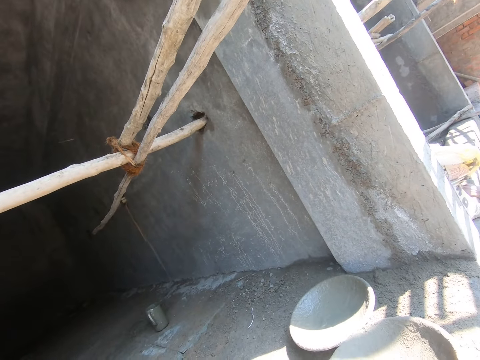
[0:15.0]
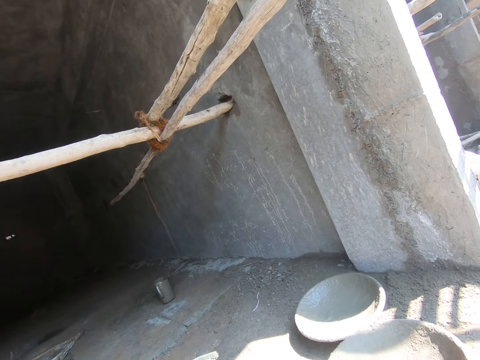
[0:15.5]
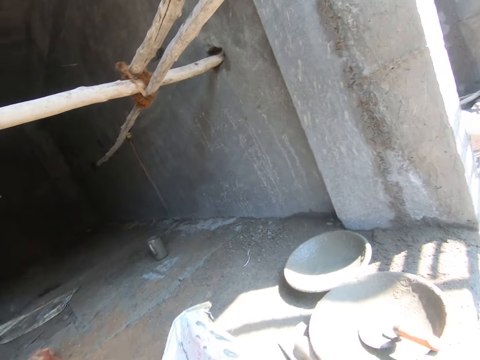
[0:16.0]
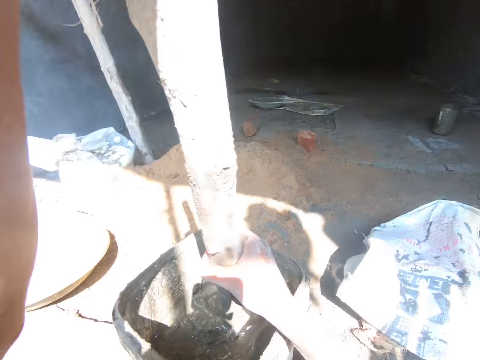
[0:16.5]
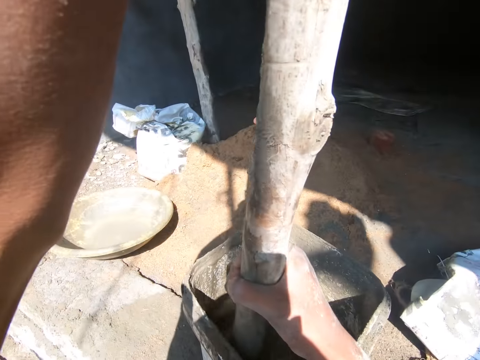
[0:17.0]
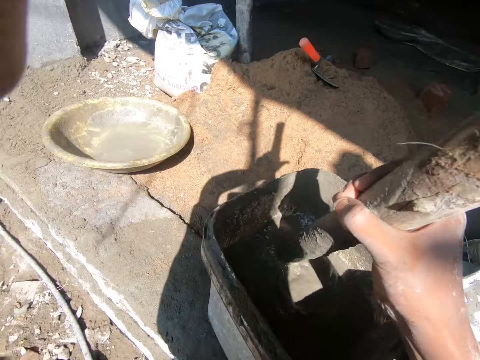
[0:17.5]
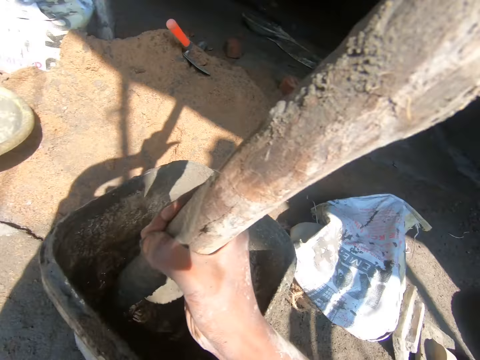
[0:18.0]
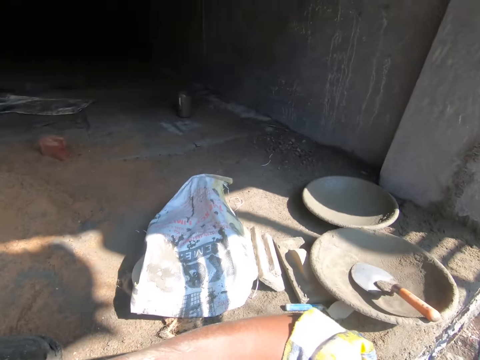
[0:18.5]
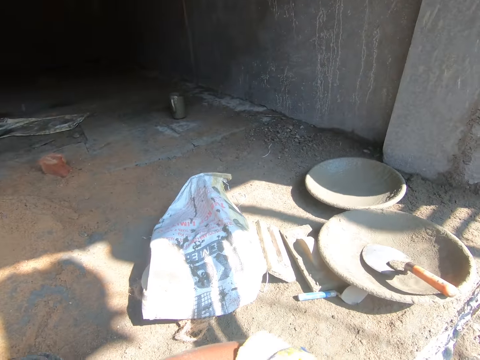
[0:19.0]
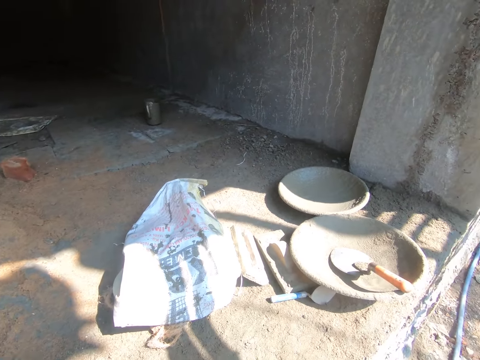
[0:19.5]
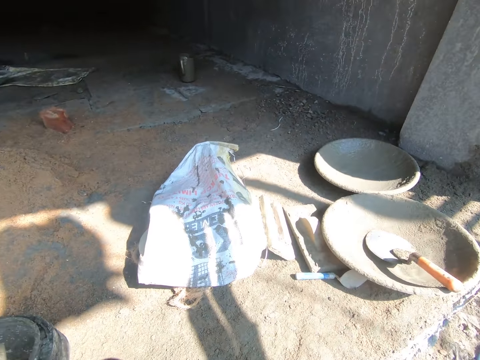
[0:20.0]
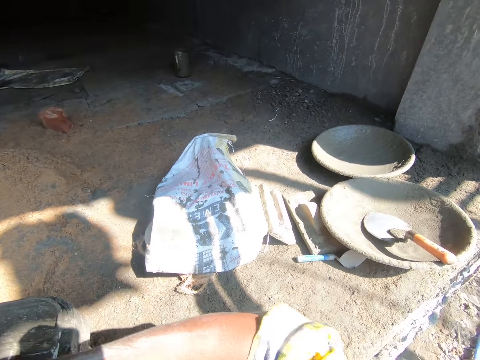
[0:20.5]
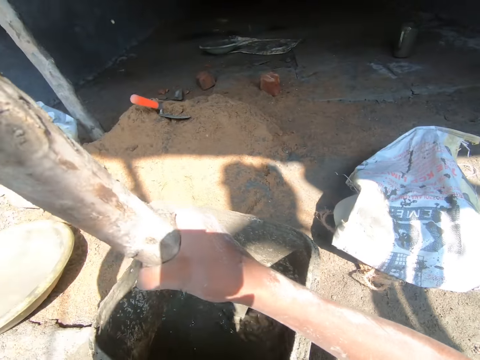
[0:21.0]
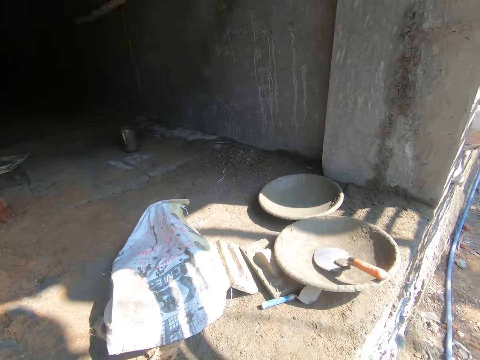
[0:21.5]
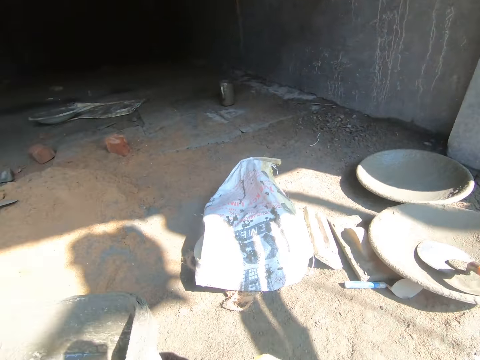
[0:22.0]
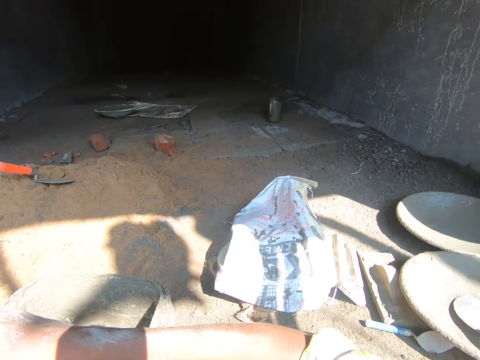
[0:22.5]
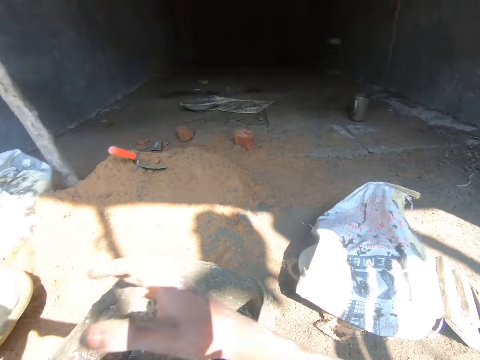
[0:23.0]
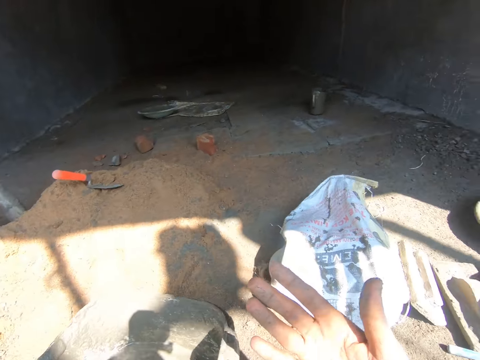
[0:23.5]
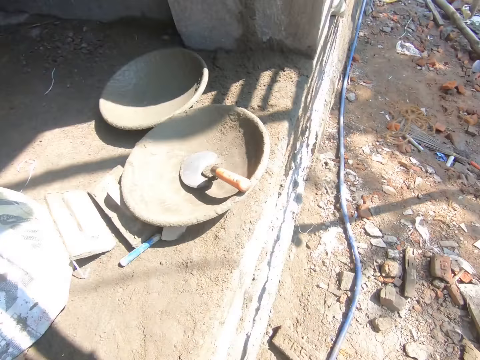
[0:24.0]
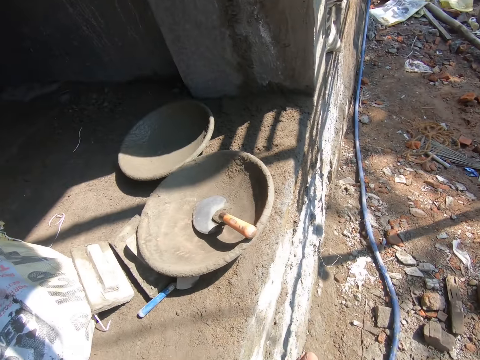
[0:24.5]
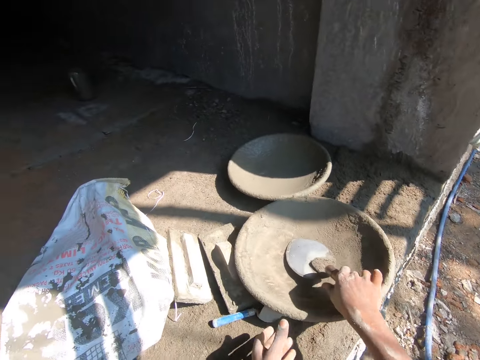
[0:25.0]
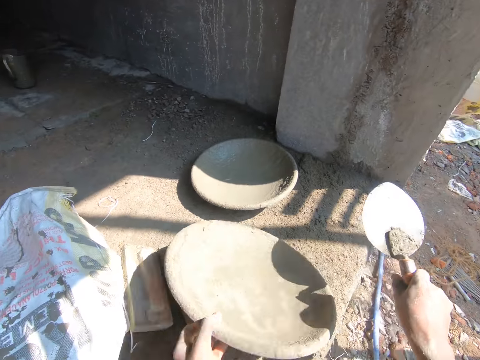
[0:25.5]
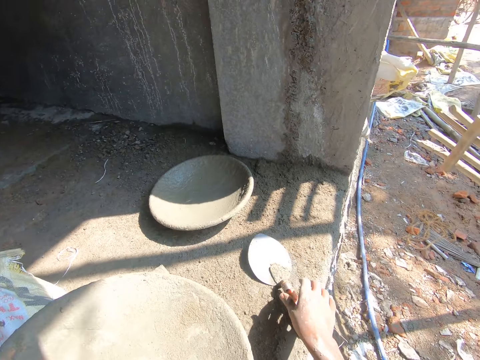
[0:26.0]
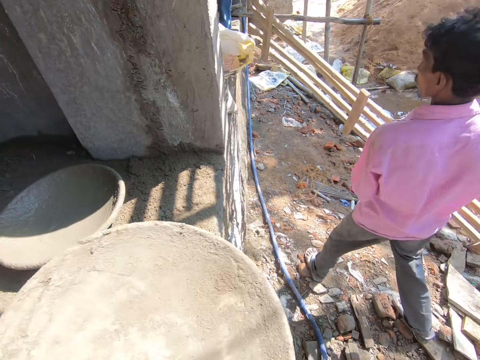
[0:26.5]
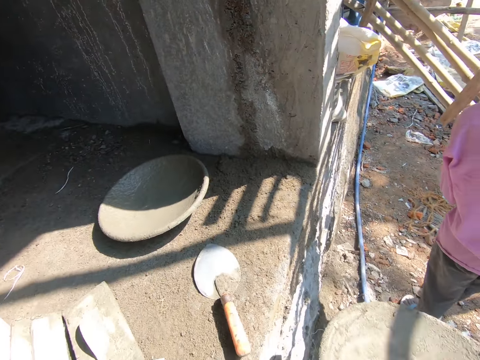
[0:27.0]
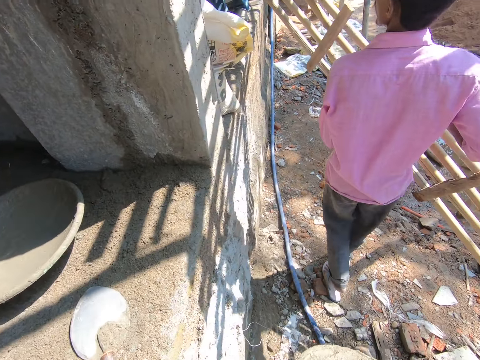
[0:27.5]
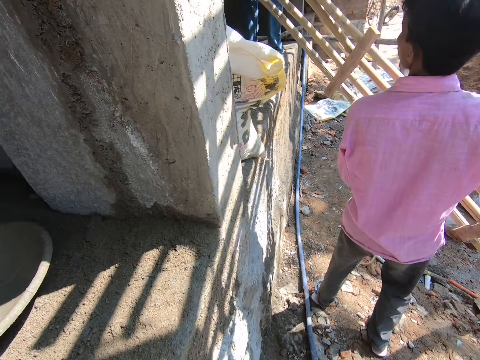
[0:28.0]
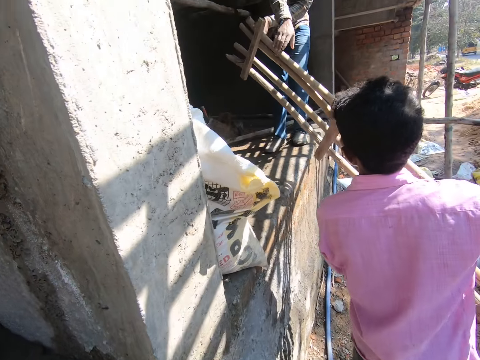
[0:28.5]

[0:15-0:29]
The camera wearer stirs cement in a bucket with a large stick. He looks around the construction site. He stirs the cement in the bucket with the large stick. He holds the bamboo with his left hand. He looks at the palm of the hand. He dusts his hands. He walks at the construction site. He takes a trowel from a mortar pan on the floor with his right hand. He takes the mortar pan from the floor with his left hand. A man holds a bamboo platform in his hands. The camera wearer drops the trowel in his right hand on the floor. He walks at the construction site.

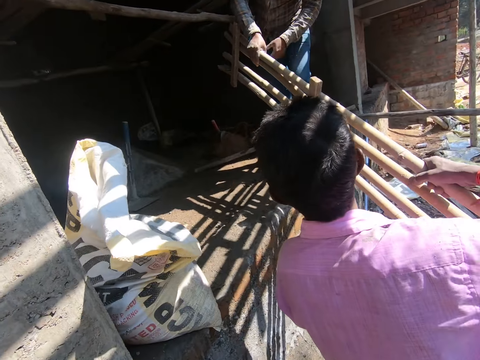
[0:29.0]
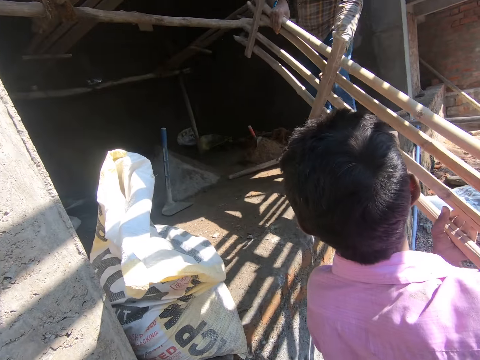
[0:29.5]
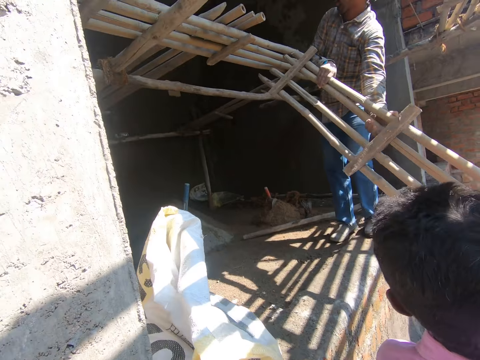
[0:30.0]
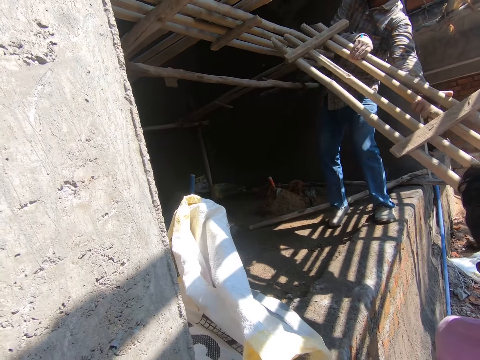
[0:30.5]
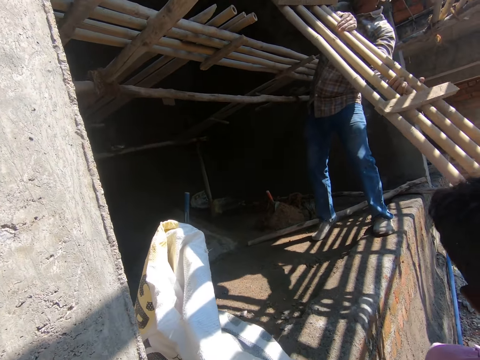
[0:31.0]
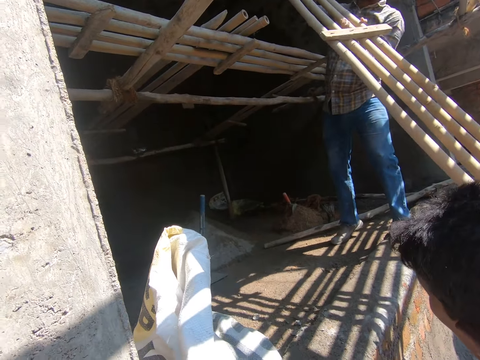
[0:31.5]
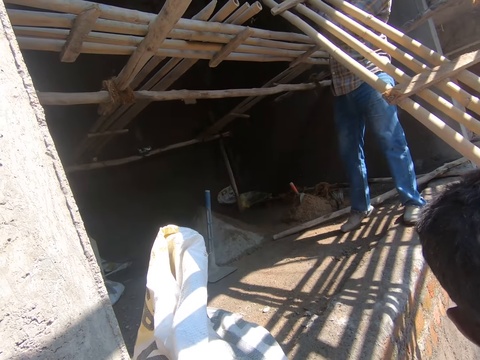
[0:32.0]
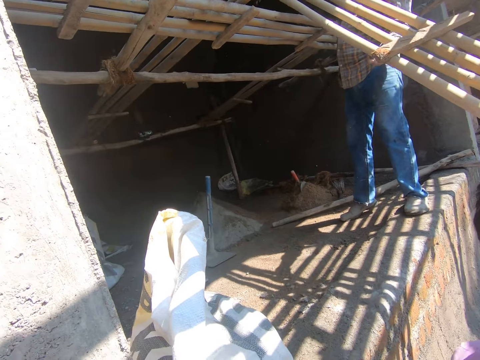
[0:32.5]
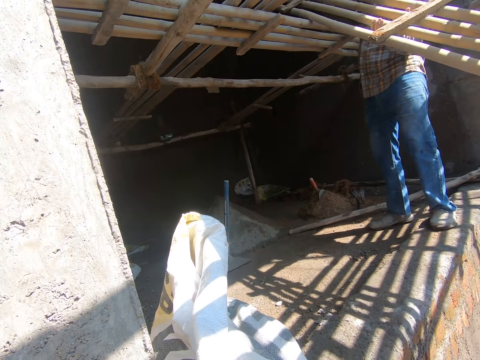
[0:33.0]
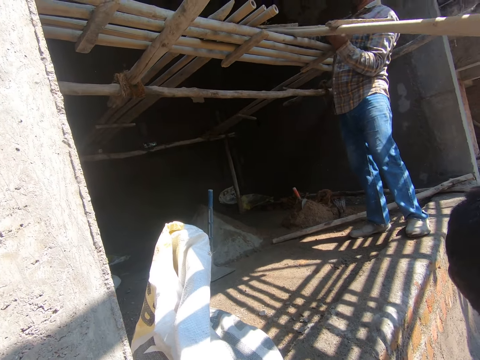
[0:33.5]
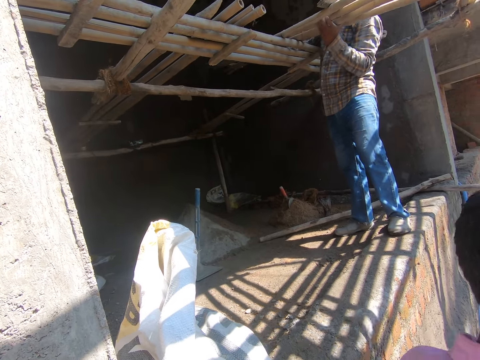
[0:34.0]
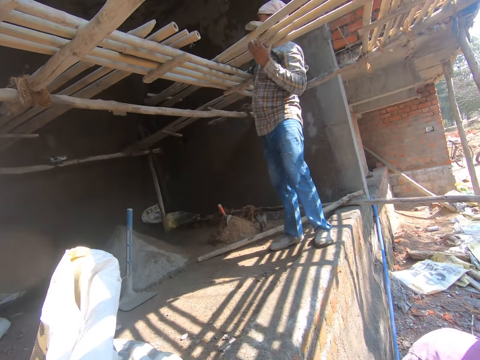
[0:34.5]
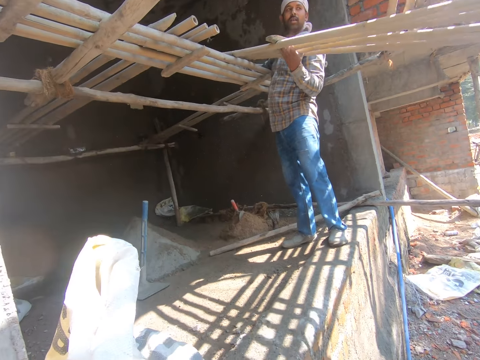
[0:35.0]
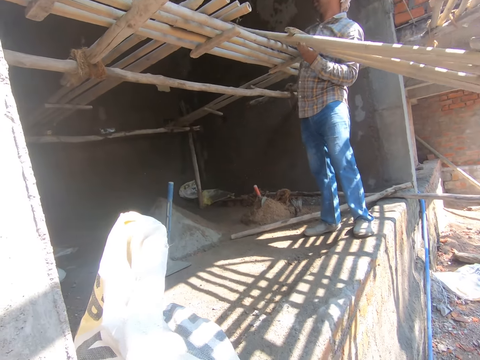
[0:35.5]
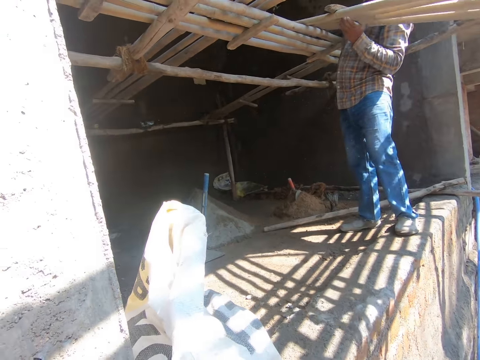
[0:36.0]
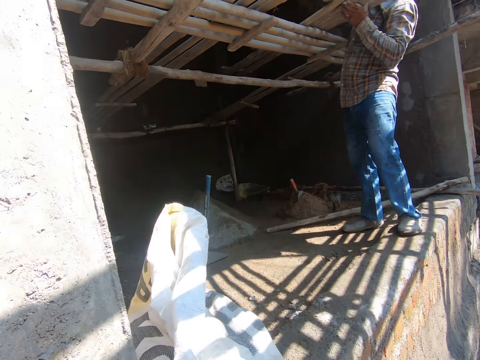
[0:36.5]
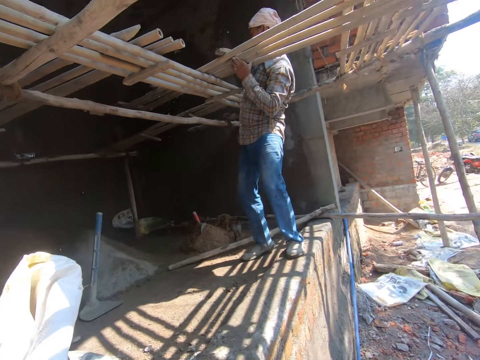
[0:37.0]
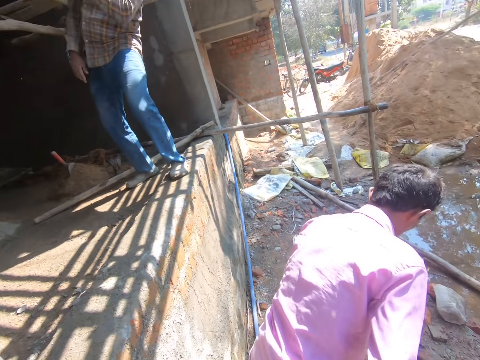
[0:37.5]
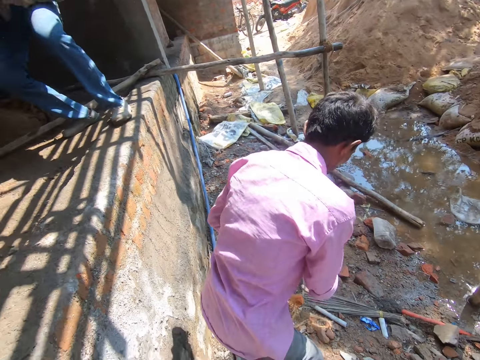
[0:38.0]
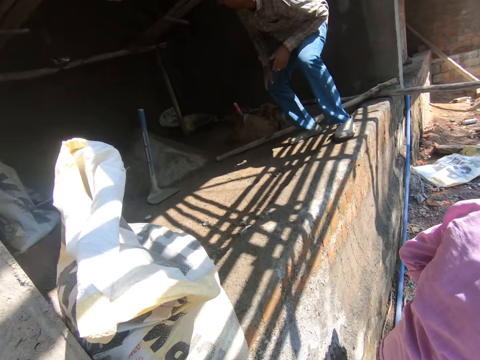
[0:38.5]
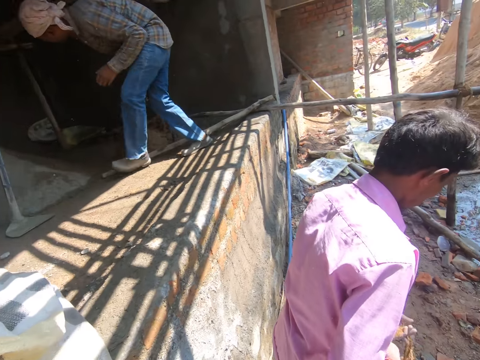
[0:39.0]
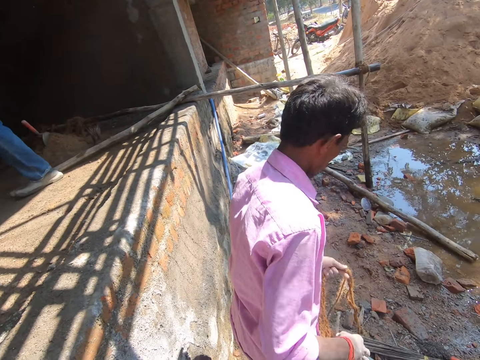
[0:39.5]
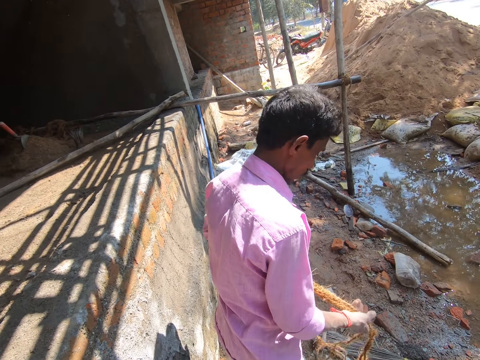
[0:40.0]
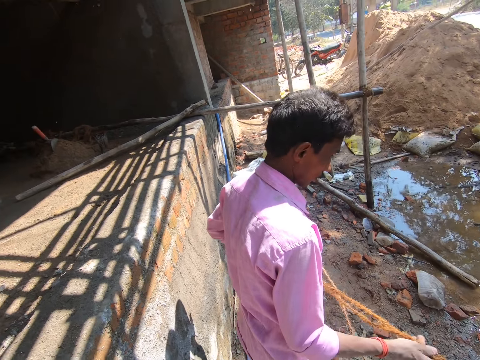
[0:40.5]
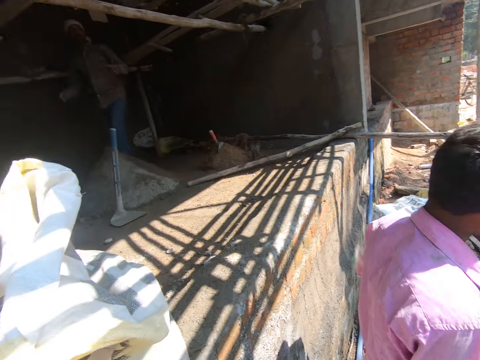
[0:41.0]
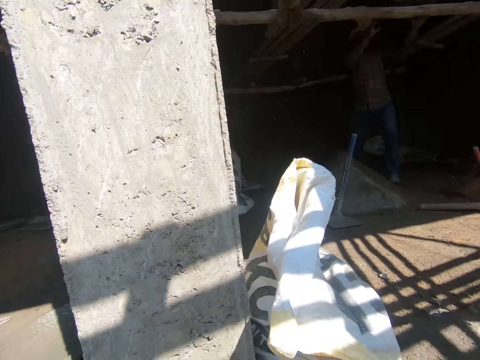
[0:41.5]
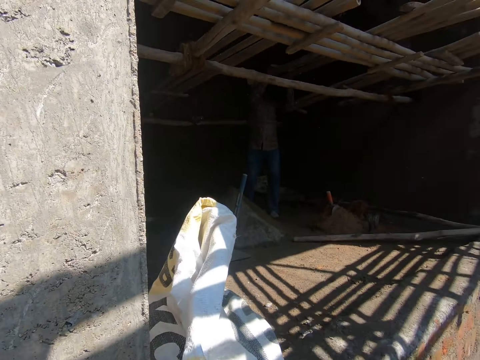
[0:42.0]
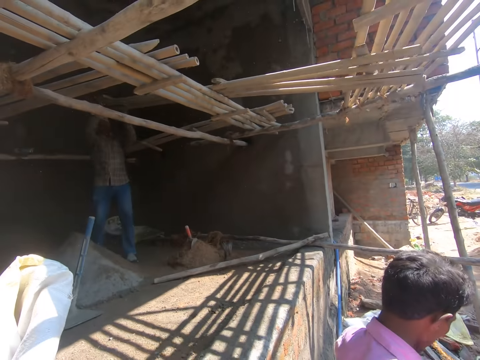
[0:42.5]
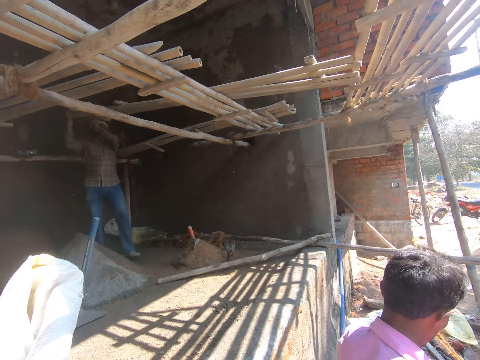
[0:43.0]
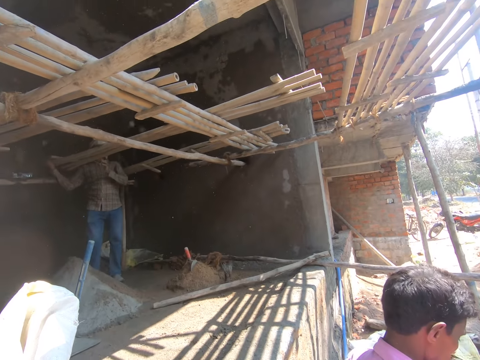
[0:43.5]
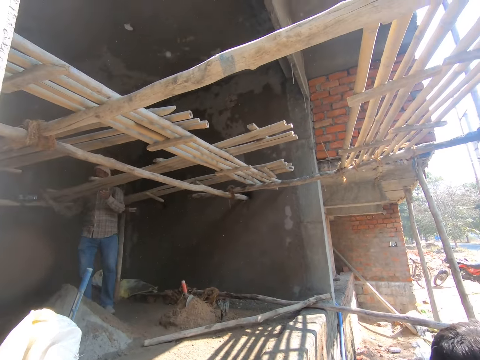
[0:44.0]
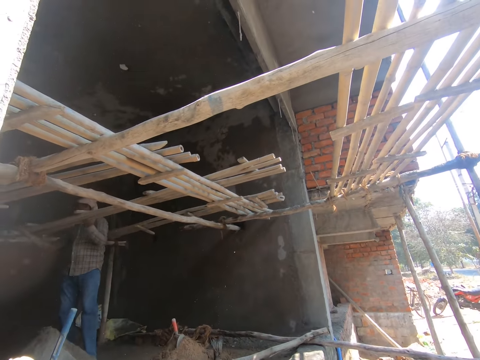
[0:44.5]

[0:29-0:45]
The camera wearer converses with a man. The man passes the bamboo platform in his hands to the hands of another man. The camera wearer interacts with the first man and the other man. They look around the construction site. The other man drops the bamboo platform on a scaffold of a building. The first man pulls a rope from the ground to himself with both hands. The camera wearer converses with the first man. The other man walks to an end of the scaffold of the building. The first man stretches the rope in his hands. The camera wearer looks around the construction site. The other man pulls the bamboo platform on the scaffold of the building with his hands.
